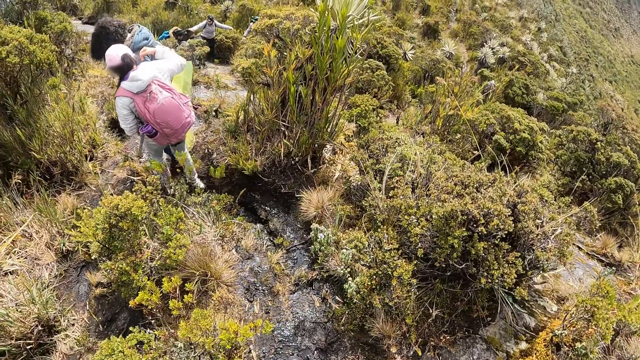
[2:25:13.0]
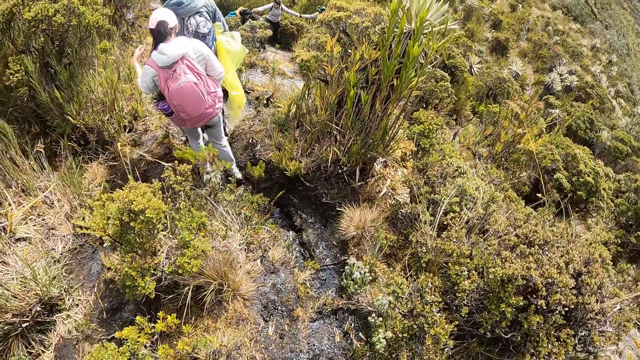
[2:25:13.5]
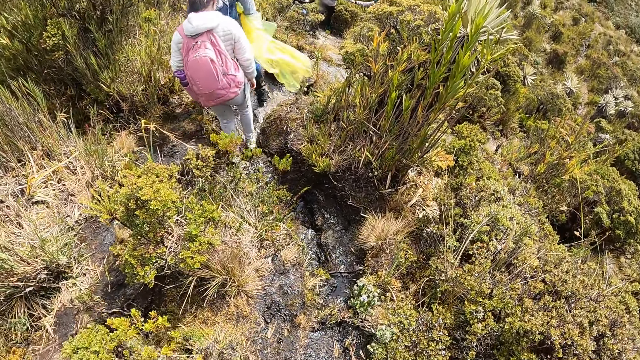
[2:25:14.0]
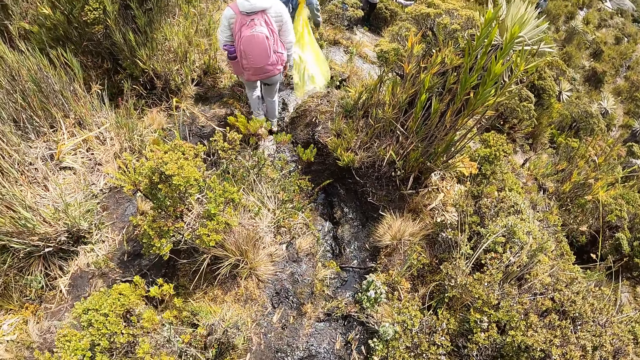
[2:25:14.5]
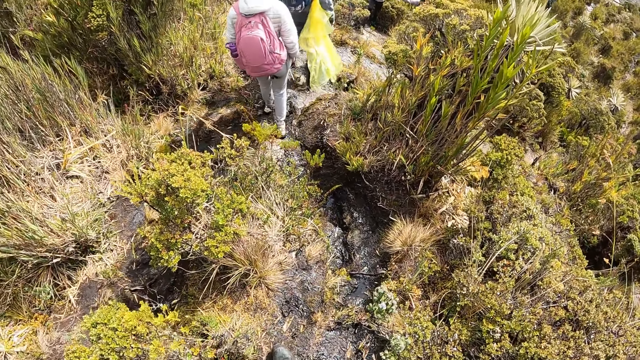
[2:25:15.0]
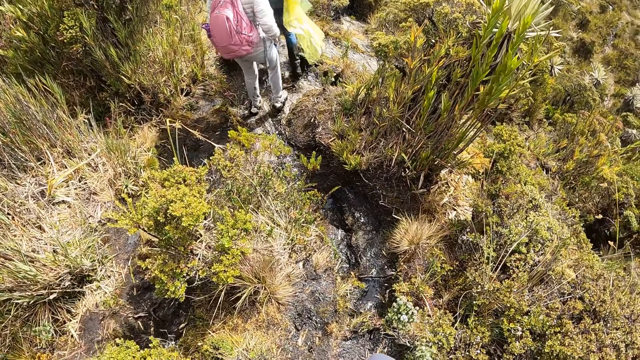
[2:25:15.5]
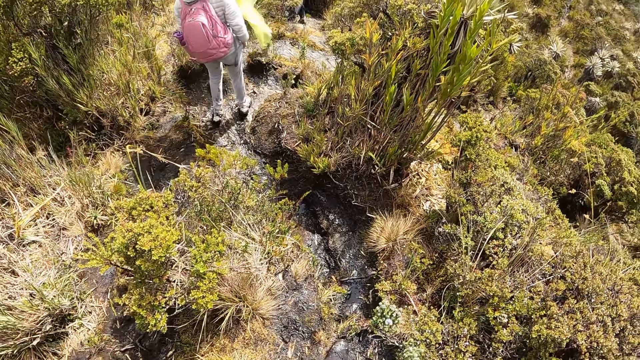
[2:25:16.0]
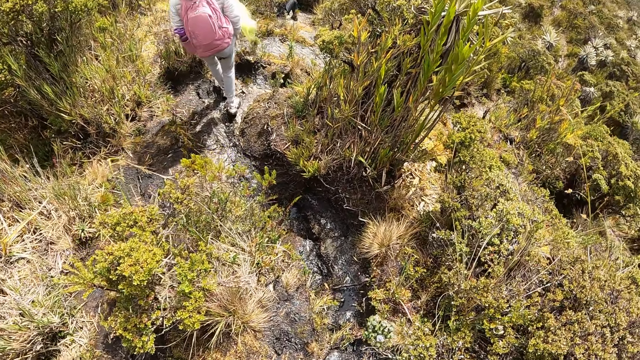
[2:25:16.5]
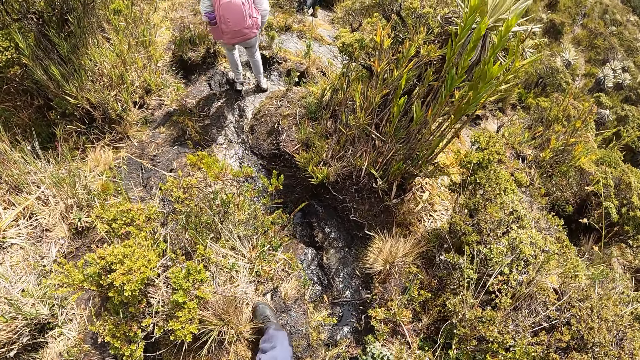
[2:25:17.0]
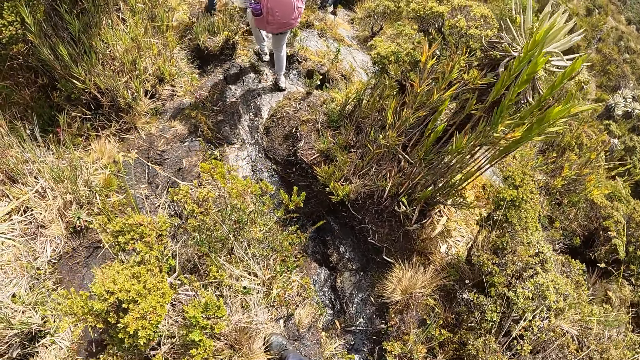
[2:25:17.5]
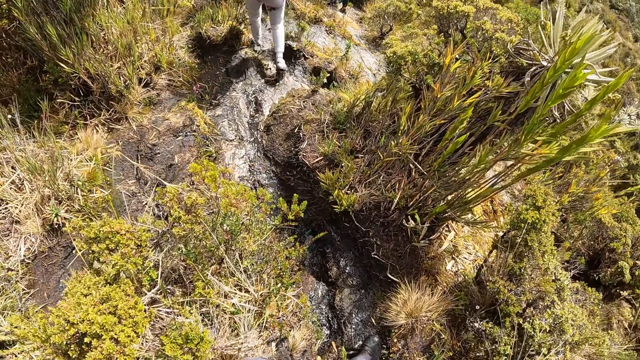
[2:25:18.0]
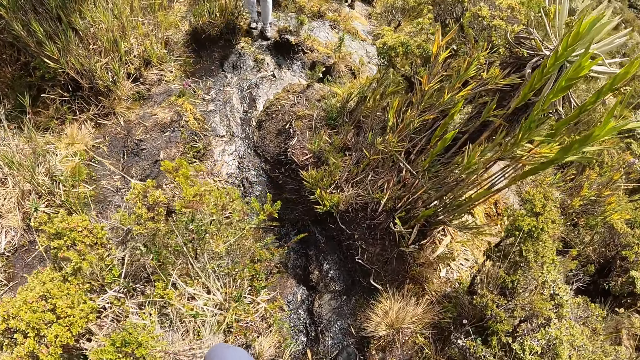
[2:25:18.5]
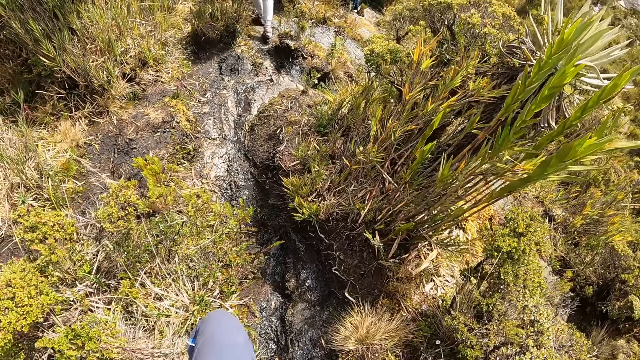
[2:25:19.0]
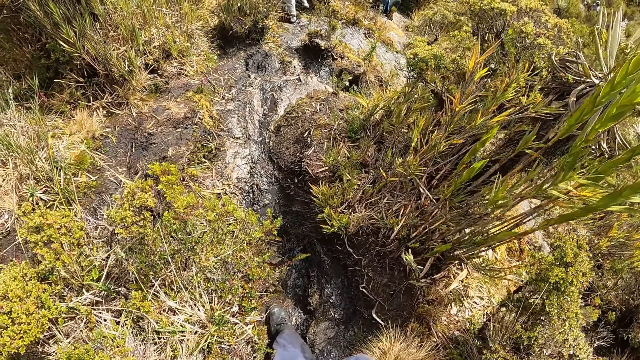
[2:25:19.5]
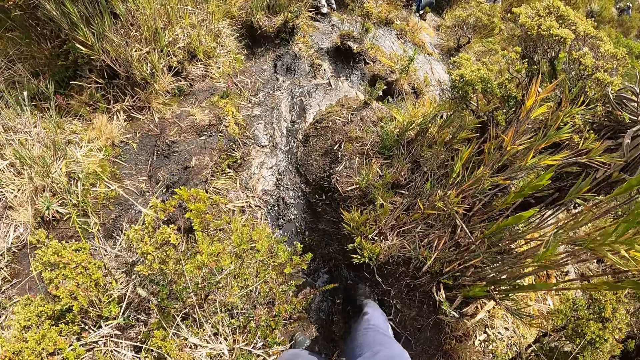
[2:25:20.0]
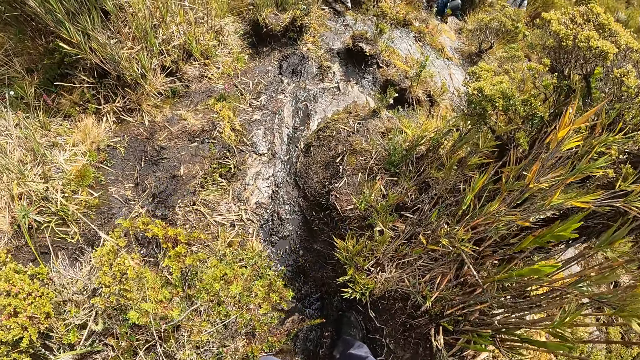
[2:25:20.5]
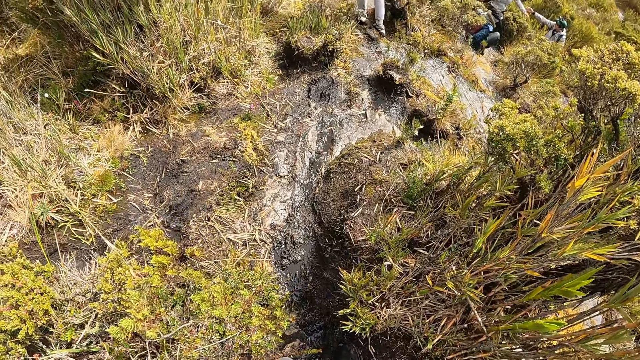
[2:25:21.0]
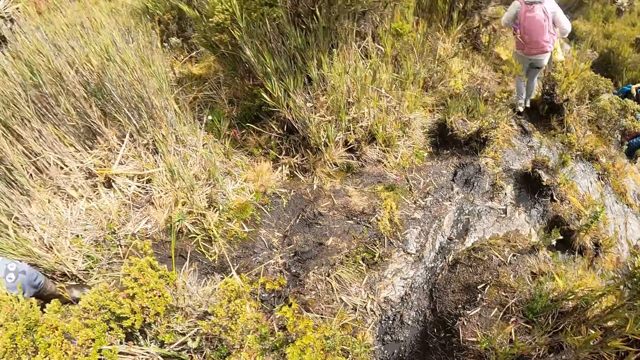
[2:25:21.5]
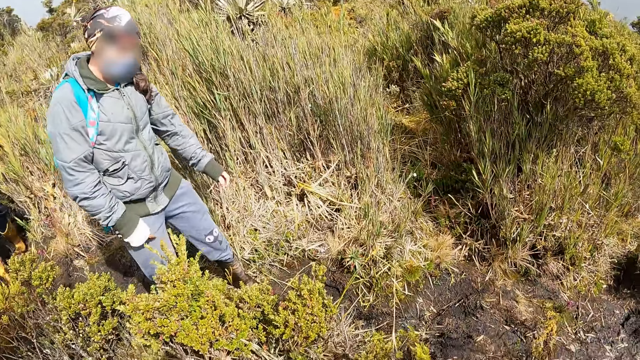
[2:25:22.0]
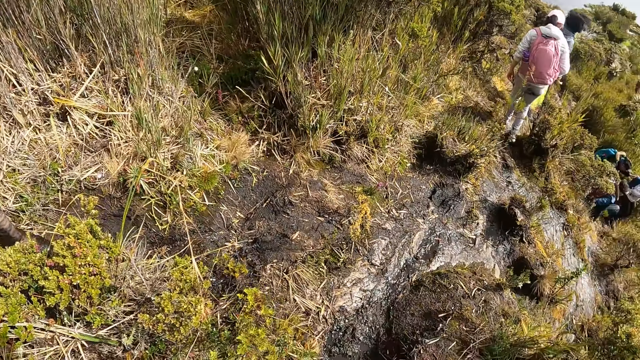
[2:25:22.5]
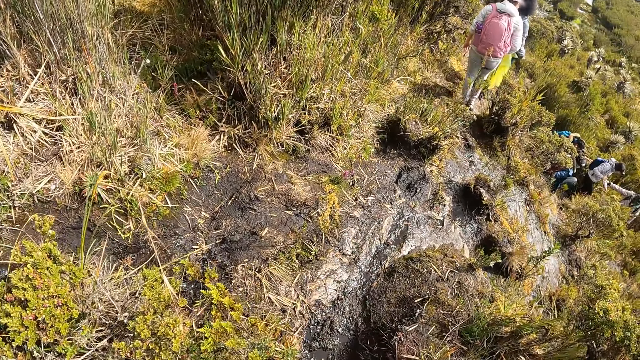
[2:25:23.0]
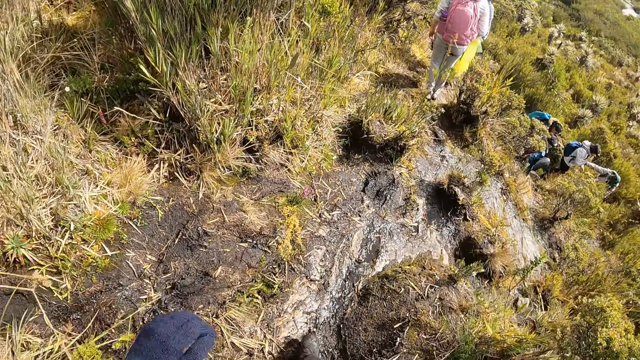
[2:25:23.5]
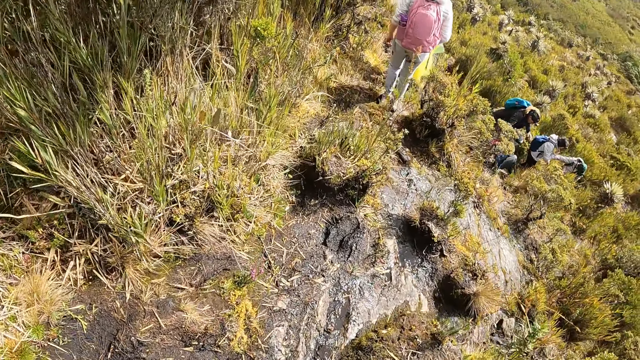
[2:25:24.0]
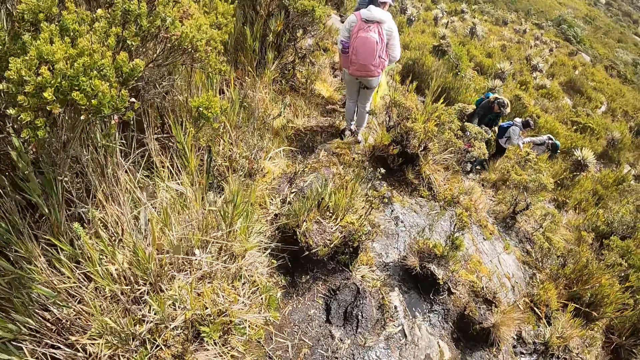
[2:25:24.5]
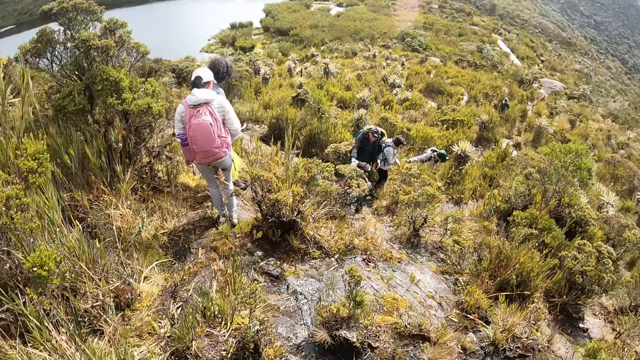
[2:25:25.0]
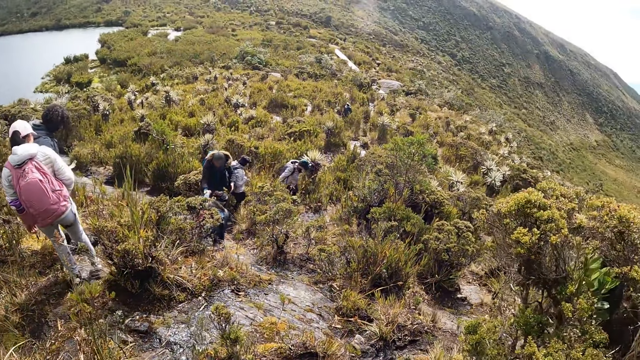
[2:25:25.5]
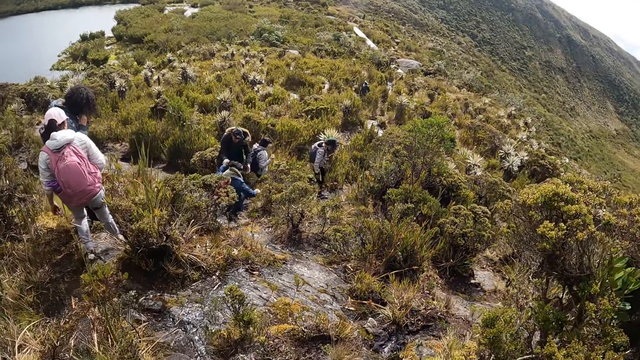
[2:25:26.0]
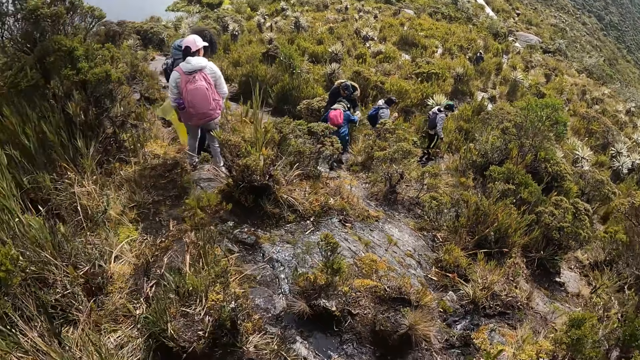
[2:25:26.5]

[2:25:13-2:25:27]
The camera wearer looks around. They talk to a person. They walk on a mountain.

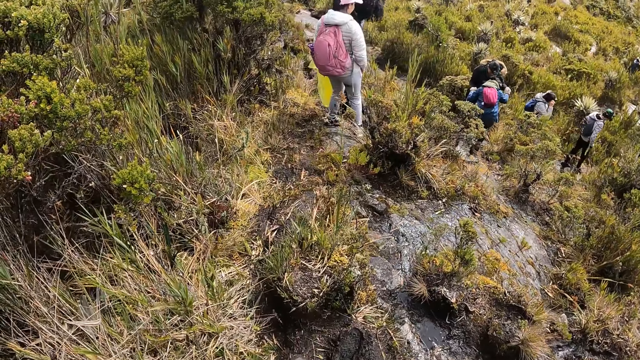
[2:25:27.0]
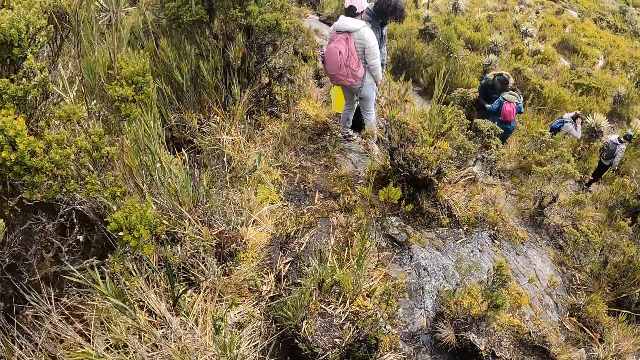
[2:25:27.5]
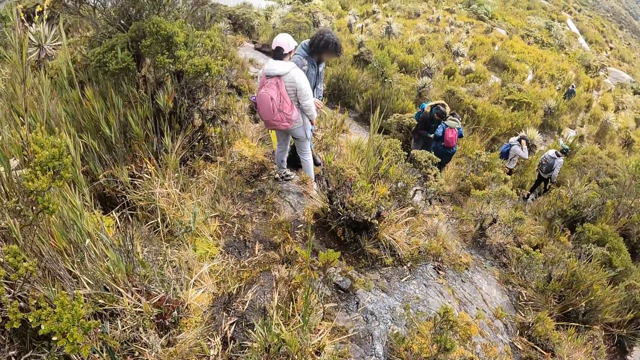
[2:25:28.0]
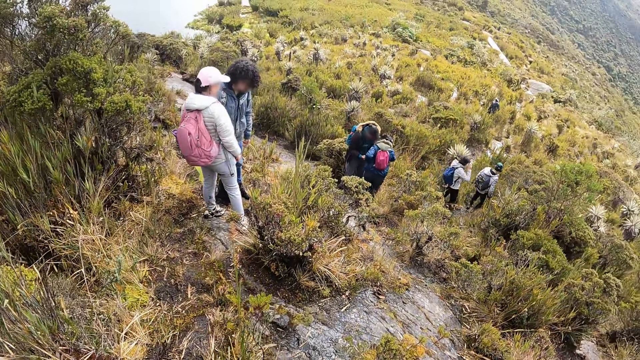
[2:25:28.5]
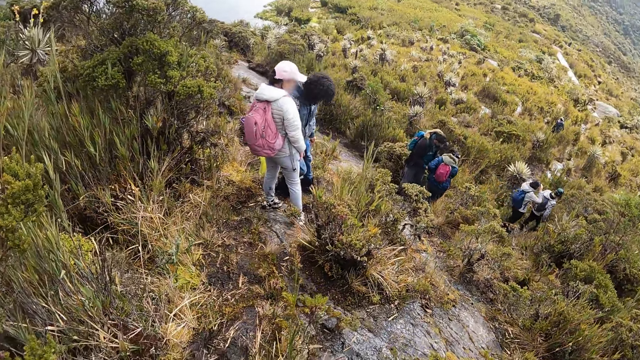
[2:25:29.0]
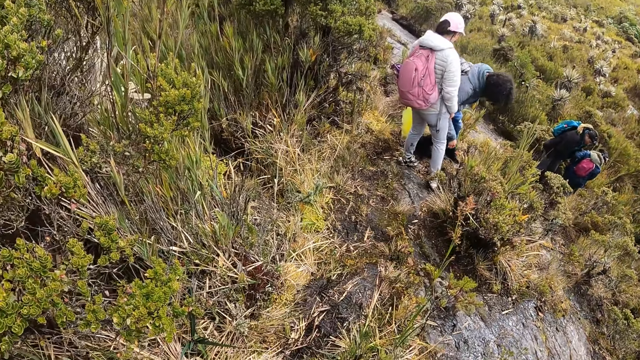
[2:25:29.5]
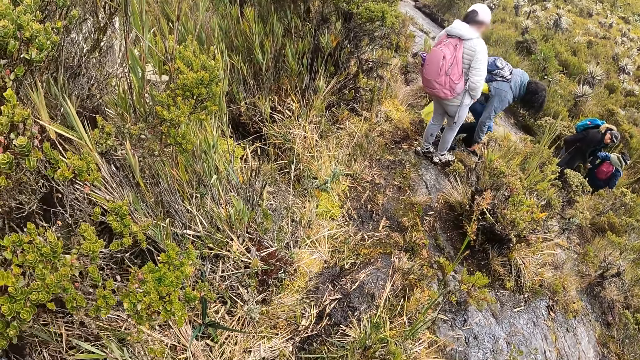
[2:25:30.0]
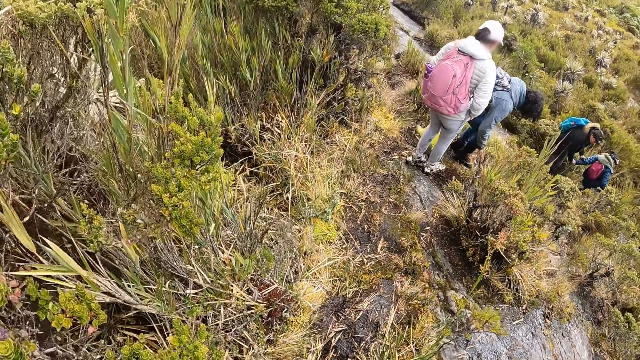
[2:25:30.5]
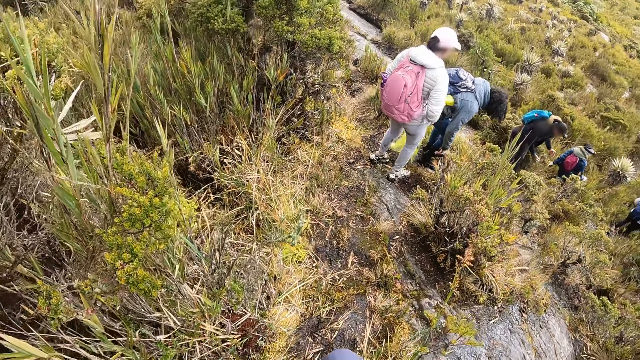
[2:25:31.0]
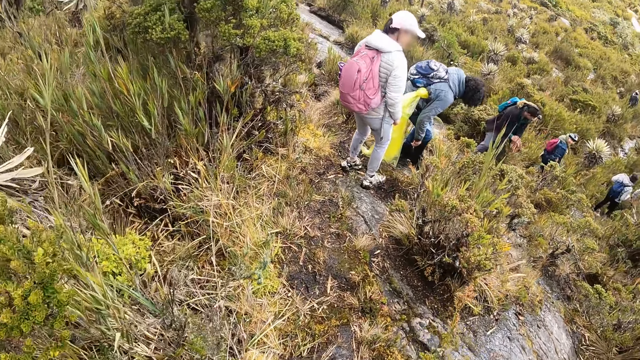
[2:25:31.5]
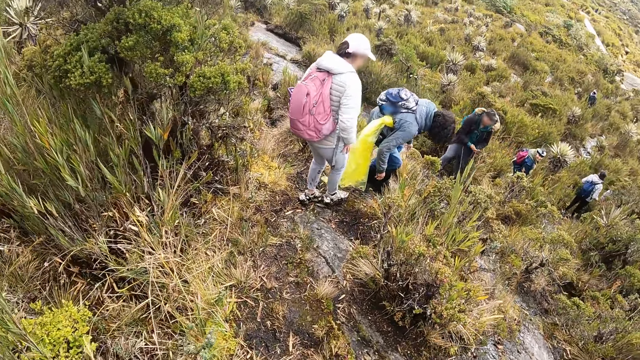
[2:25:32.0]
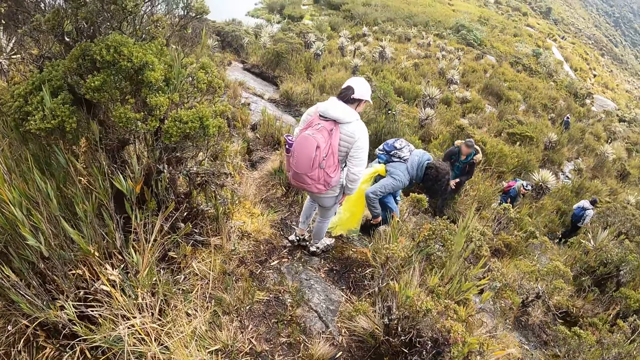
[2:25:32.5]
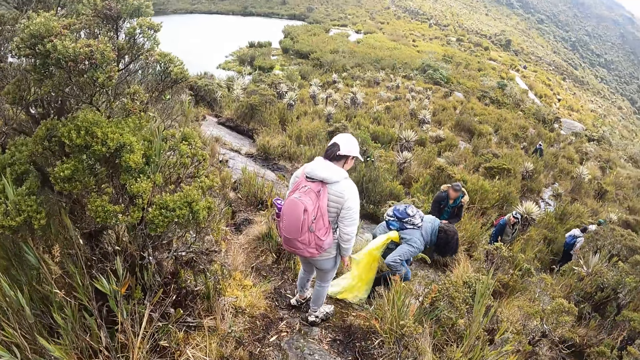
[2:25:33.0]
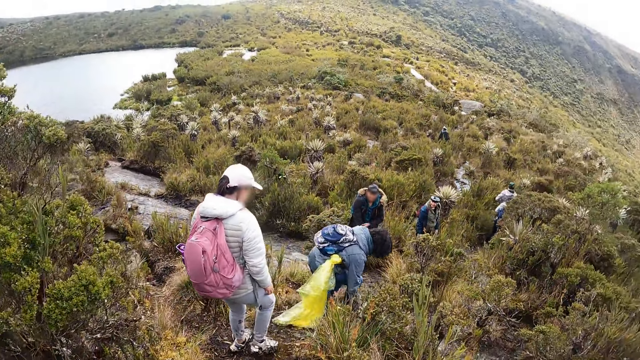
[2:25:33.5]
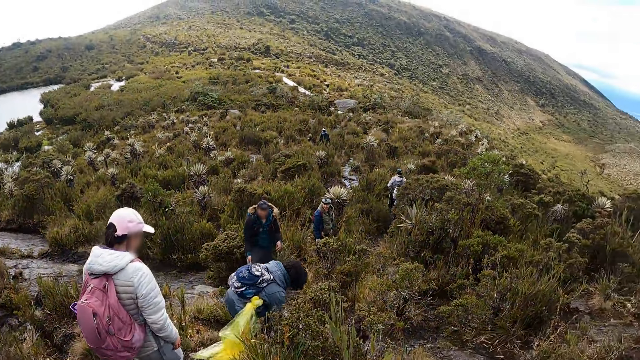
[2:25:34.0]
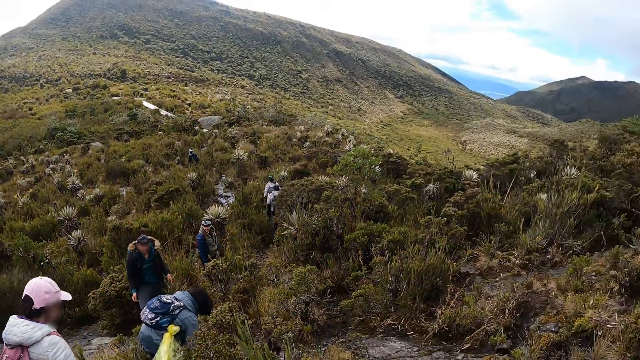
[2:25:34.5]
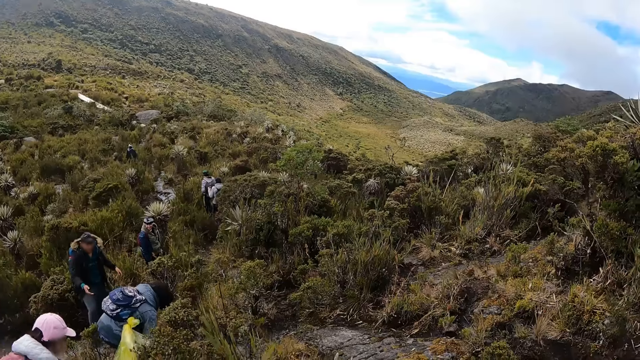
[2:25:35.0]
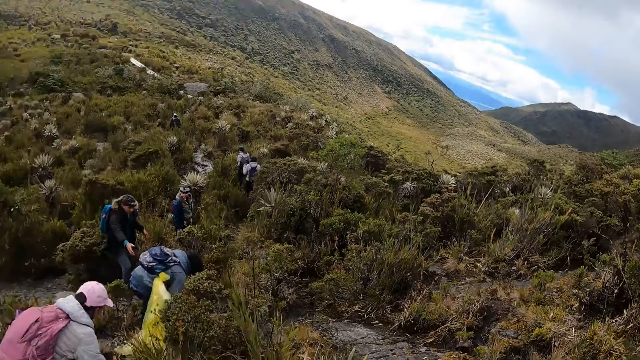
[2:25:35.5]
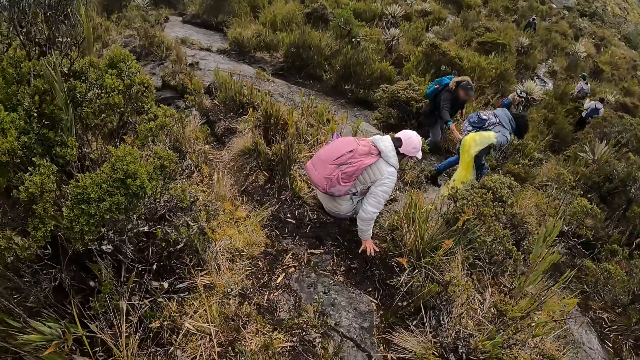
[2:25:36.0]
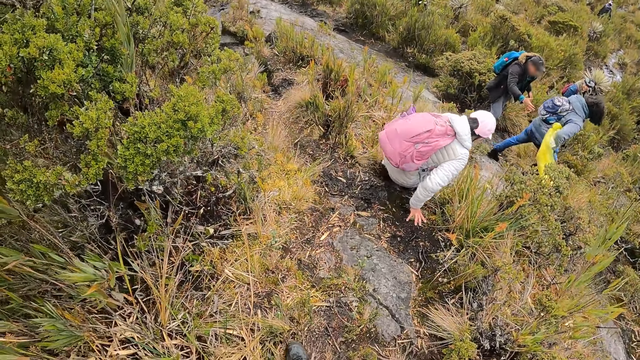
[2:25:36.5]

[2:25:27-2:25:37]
The camera wearer looks around.
